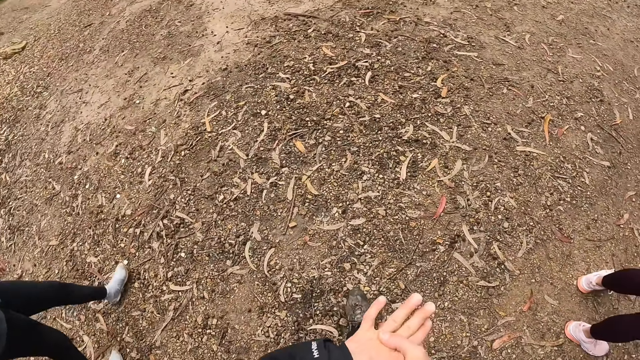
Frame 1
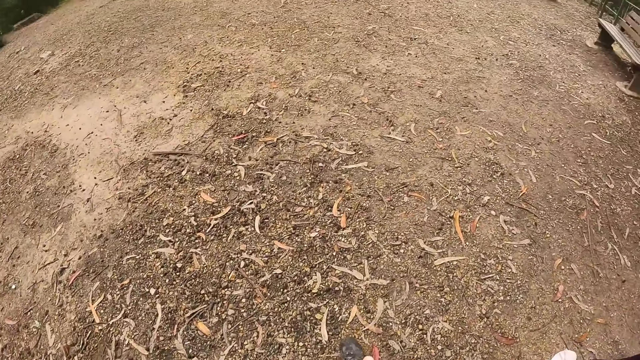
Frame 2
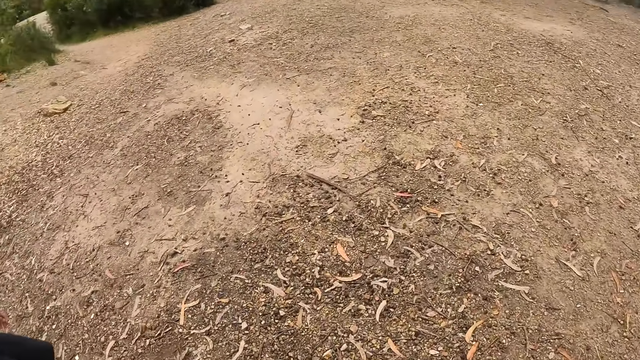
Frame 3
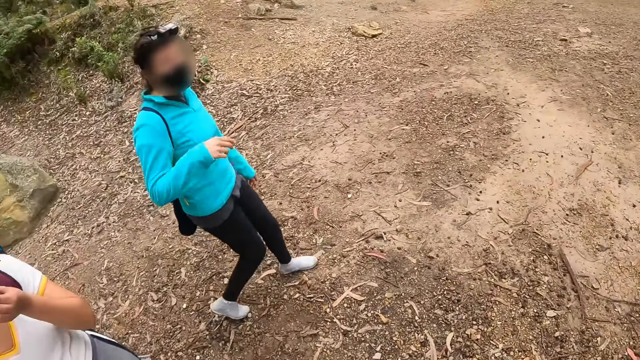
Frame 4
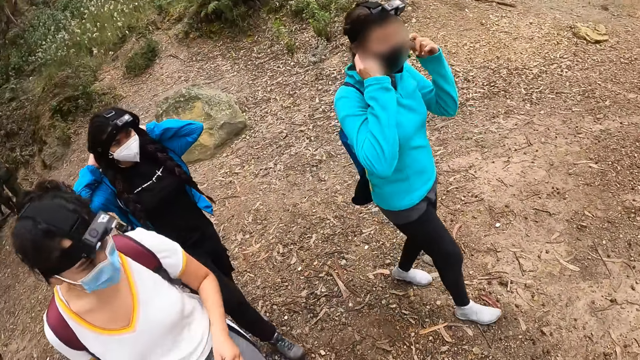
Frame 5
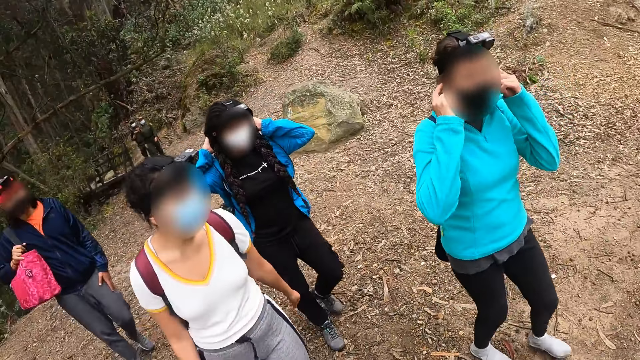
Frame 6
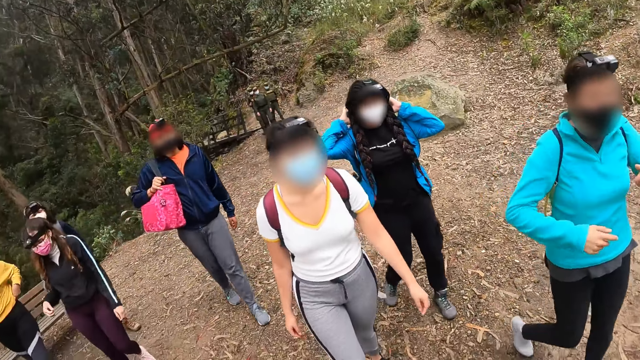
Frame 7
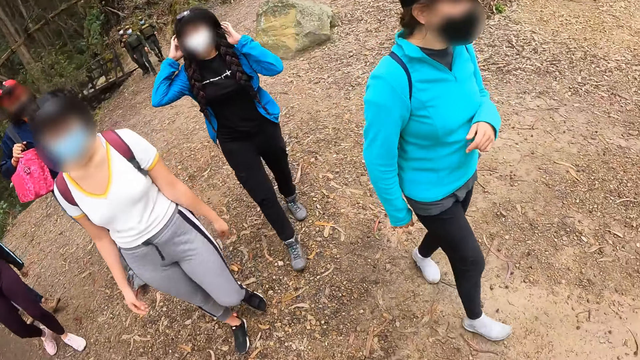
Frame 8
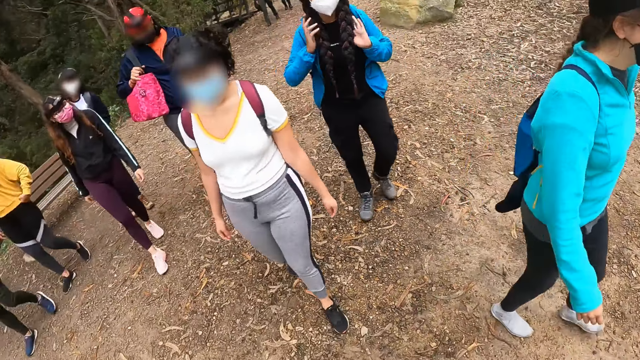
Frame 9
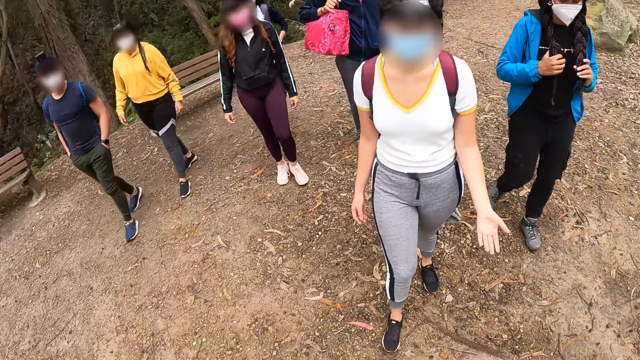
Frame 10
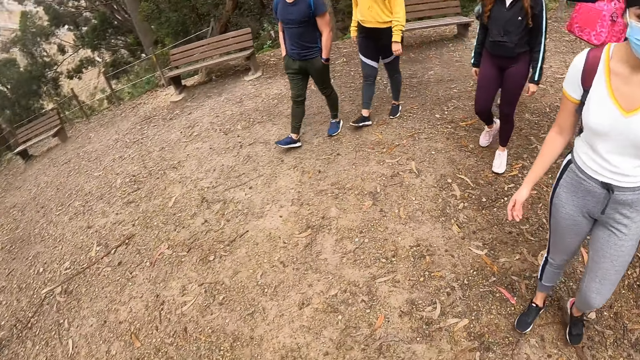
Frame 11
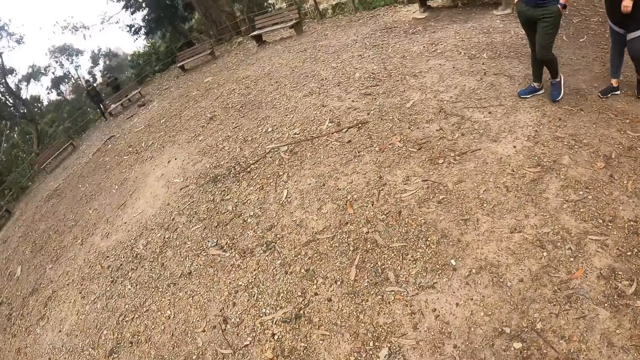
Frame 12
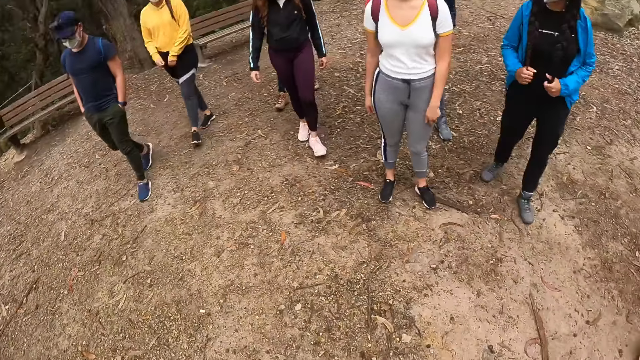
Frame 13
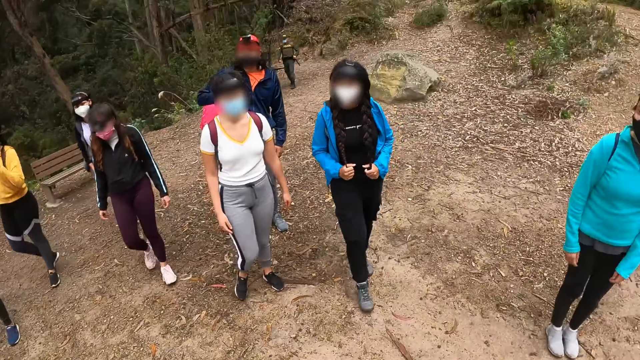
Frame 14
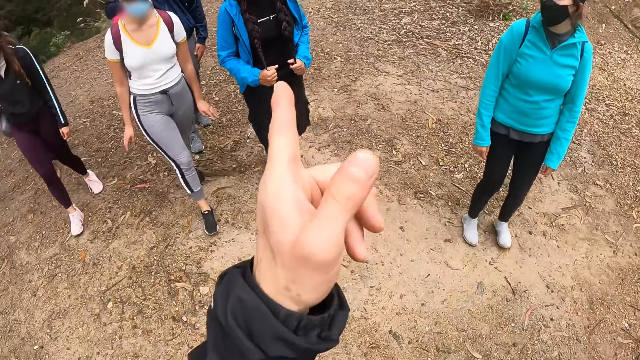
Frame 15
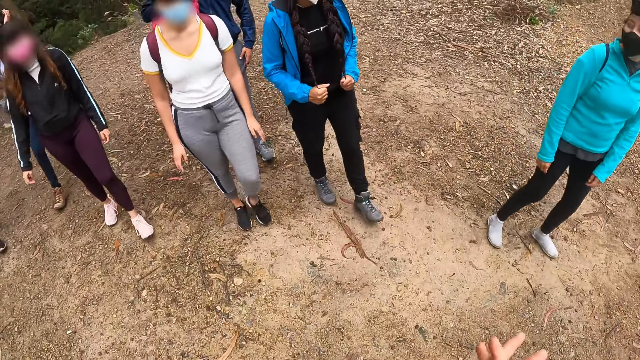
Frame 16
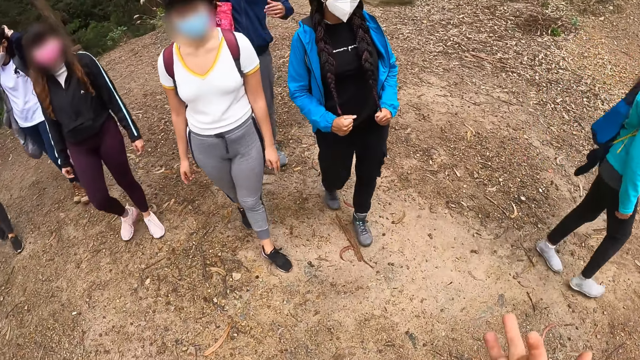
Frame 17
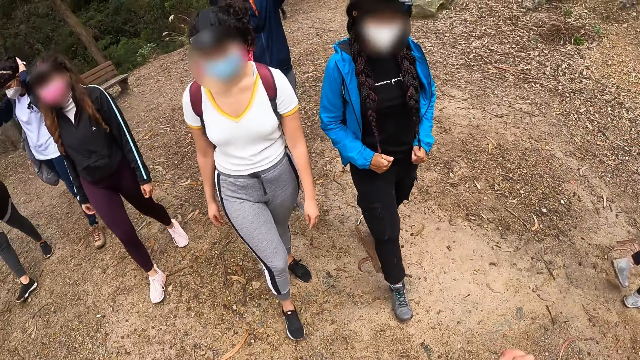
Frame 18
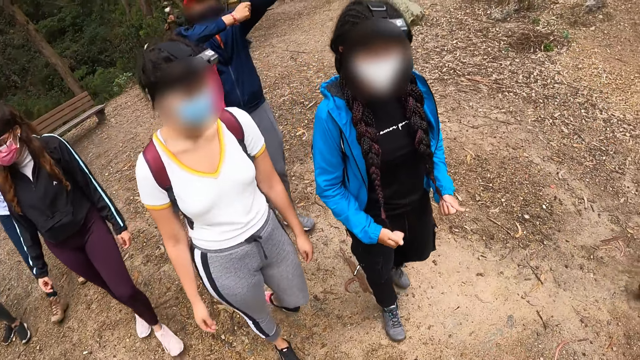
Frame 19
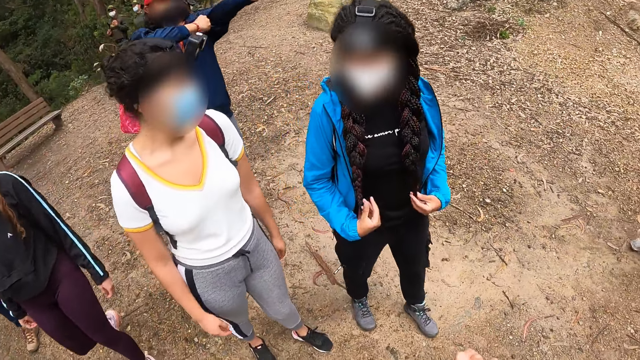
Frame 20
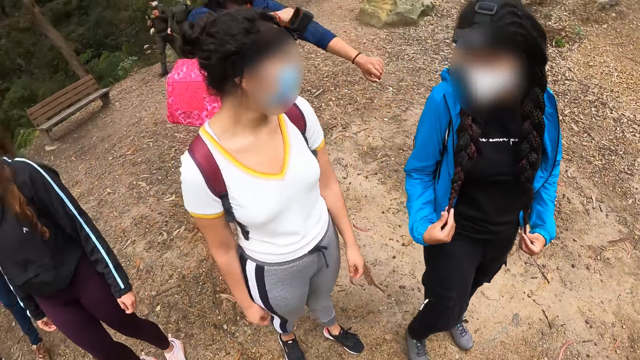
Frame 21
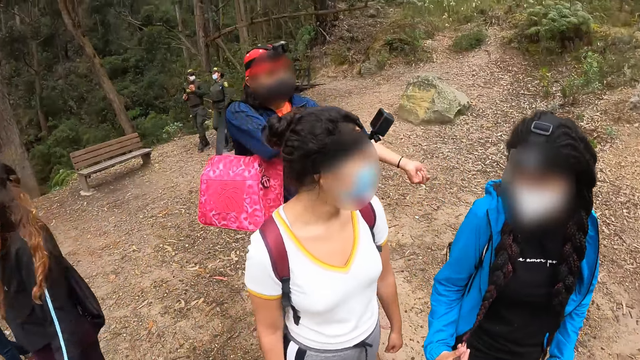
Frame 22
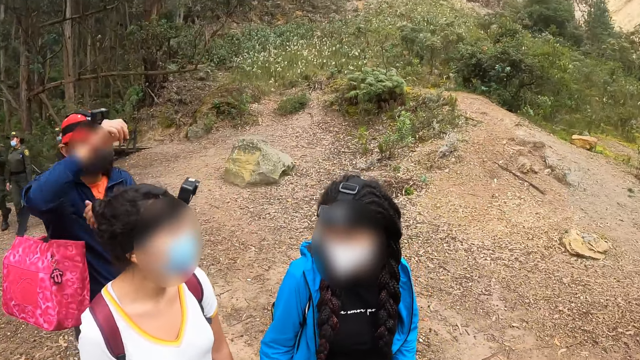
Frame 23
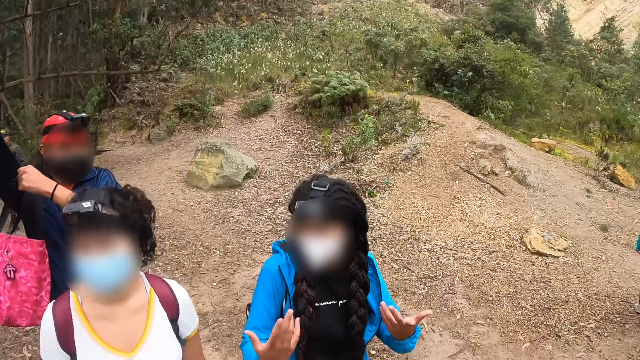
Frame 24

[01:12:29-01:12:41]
A woman adjusts a nose mask on her face with both hands.

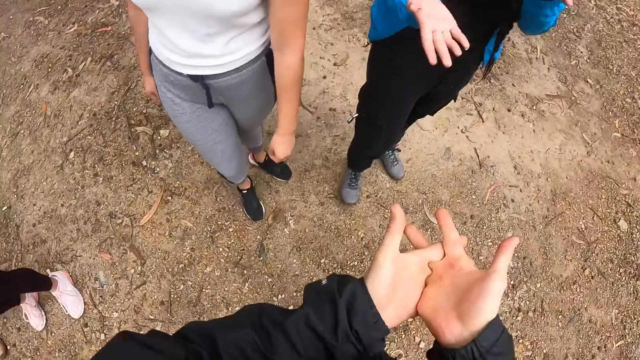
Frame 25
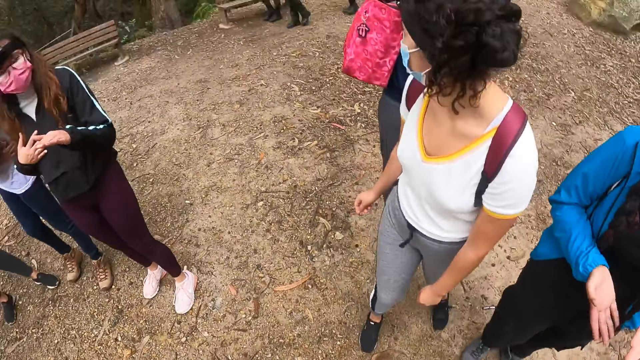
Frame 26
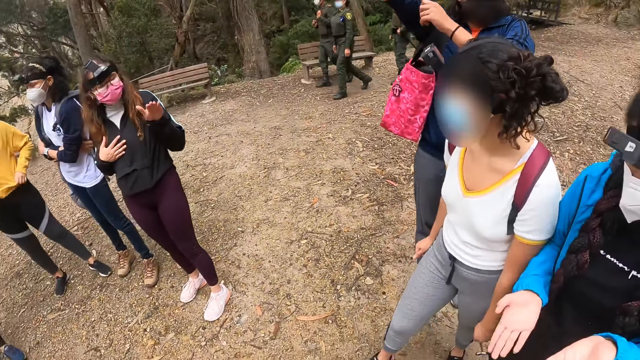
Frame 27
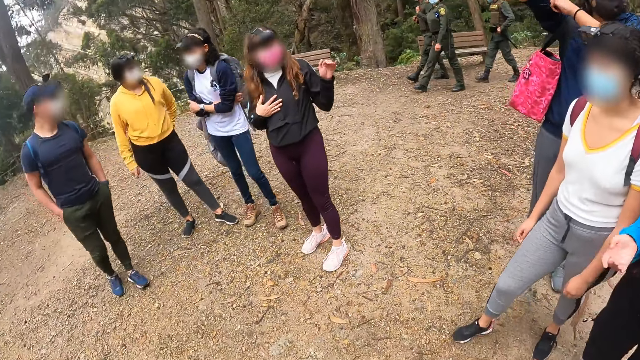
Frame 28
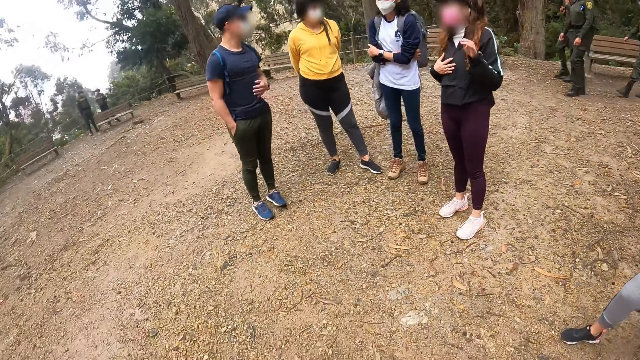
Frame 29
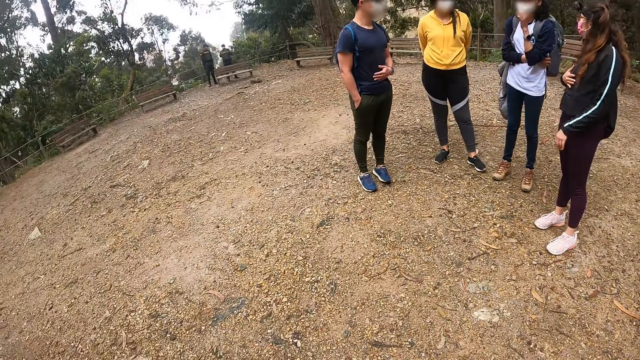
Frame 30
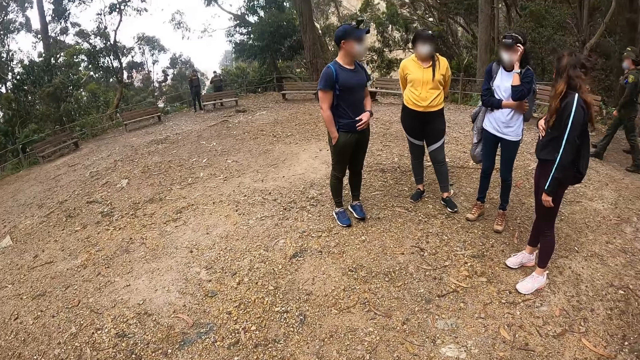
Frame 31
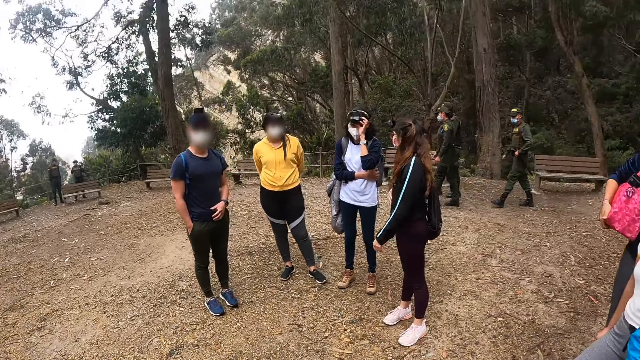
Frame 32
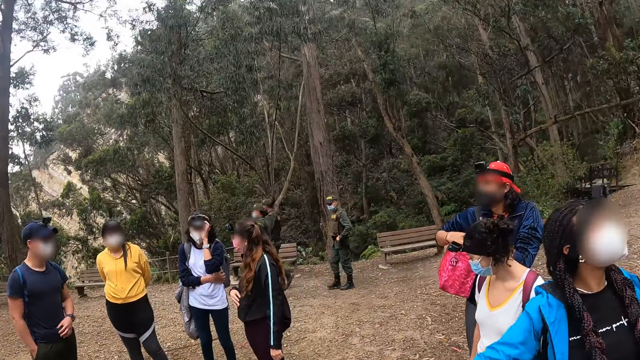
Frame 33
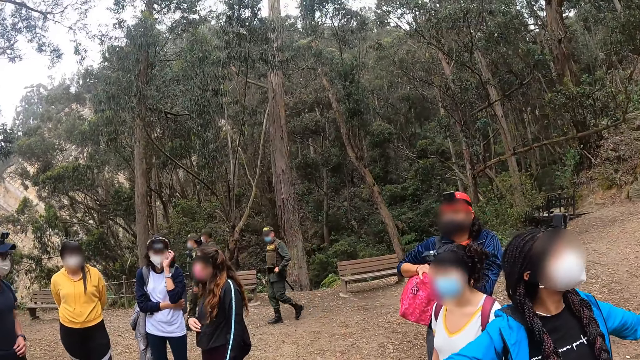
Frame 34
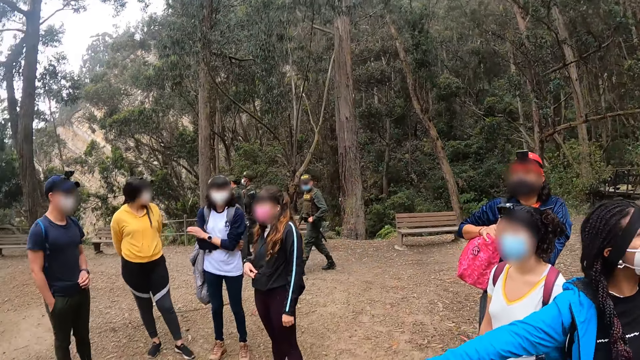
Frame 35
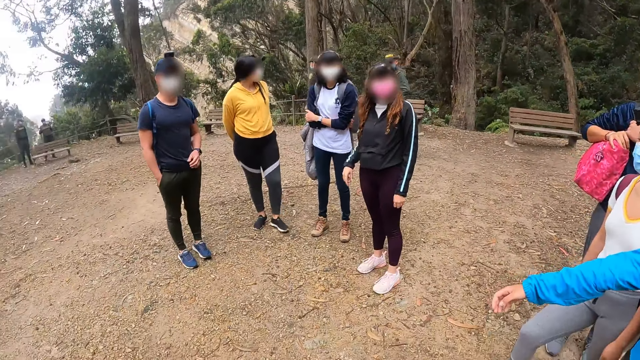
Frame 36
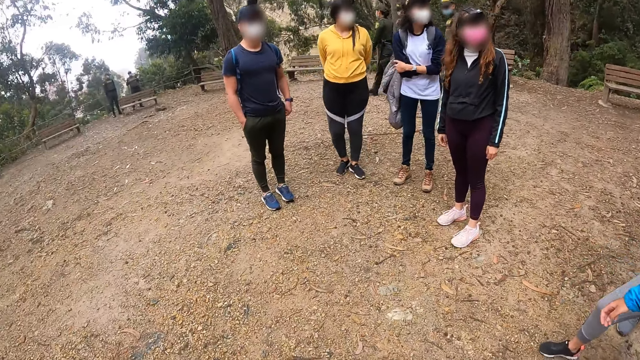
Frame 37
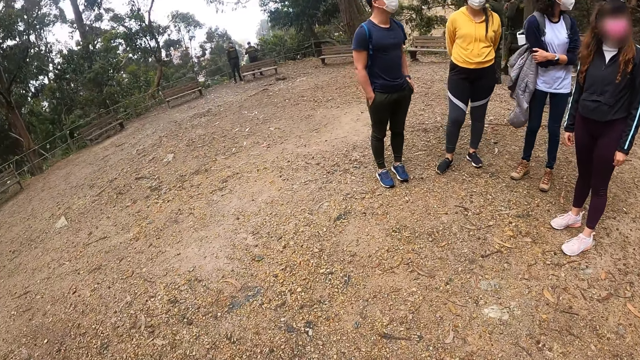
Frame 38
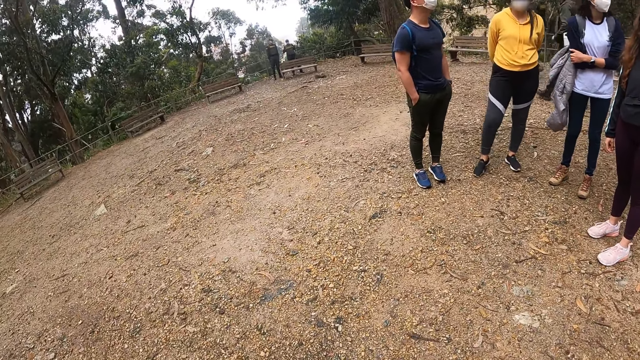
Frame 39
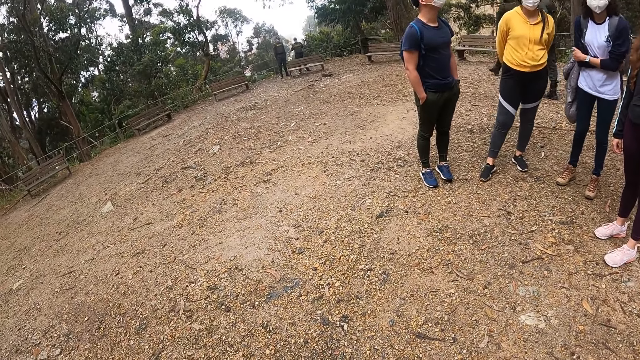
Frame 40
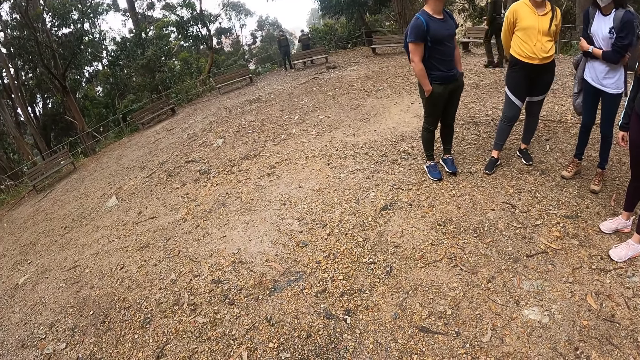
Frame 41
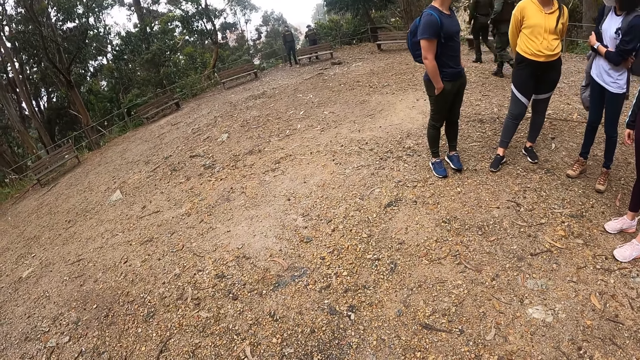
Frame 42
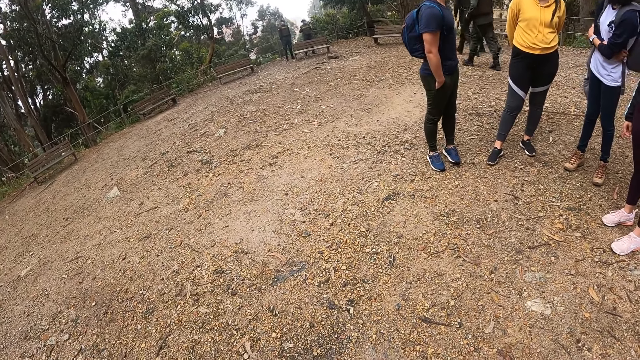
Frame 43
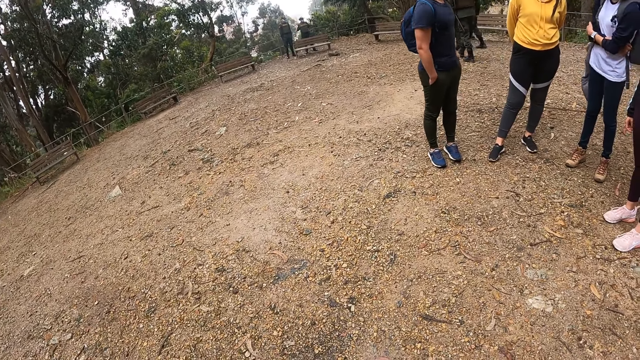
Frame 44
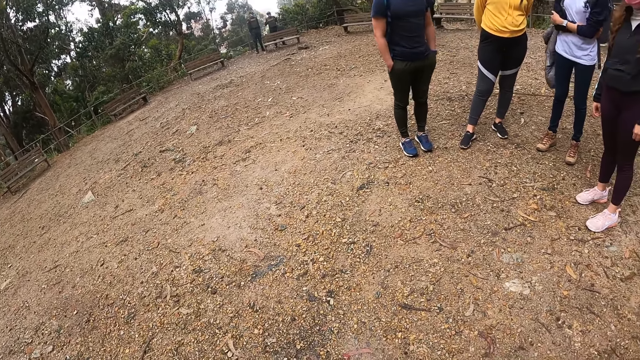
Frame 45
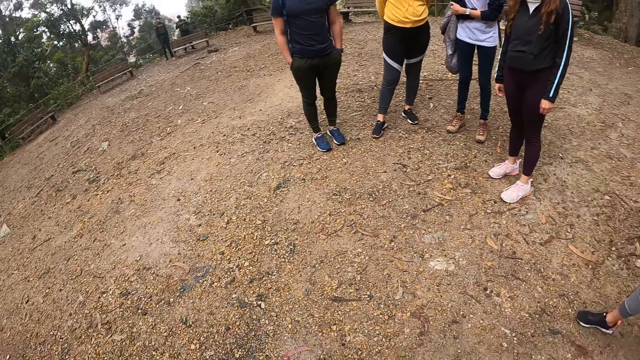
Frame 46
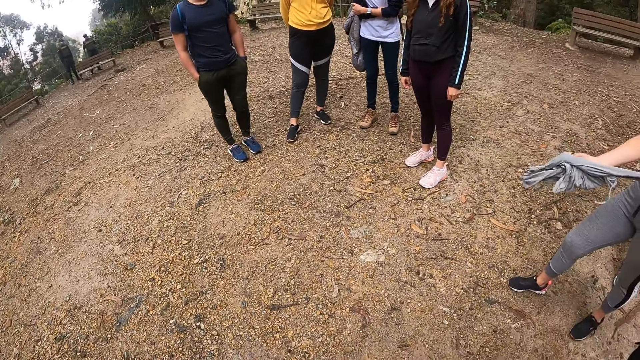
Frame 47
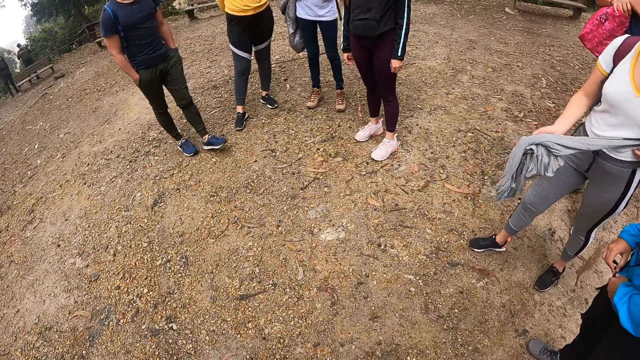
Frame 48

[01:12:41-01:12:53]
The camera wearer stands at an open space with the group of people.
